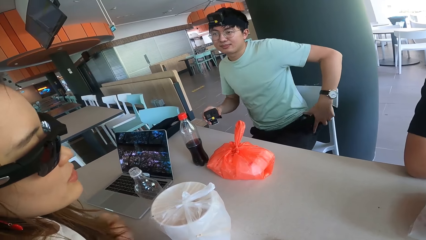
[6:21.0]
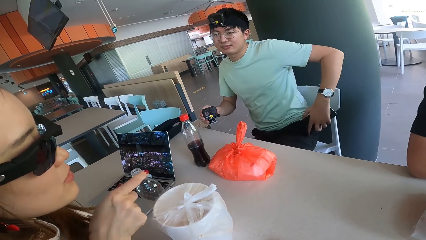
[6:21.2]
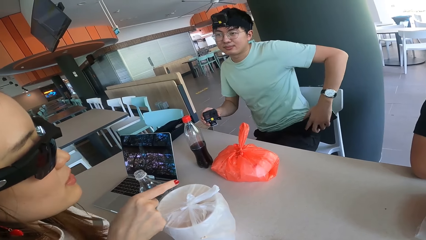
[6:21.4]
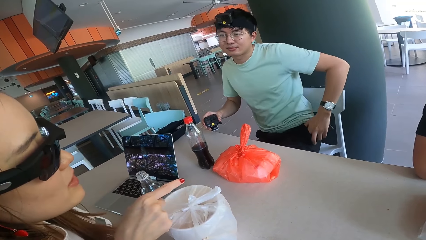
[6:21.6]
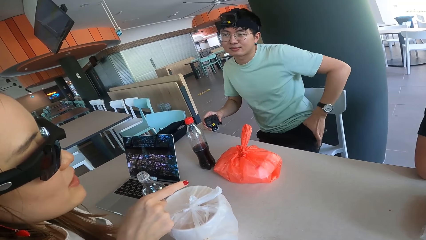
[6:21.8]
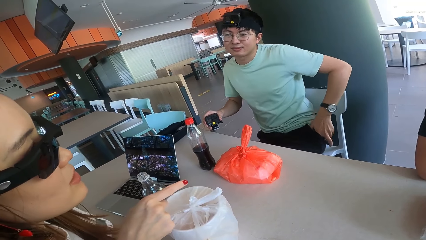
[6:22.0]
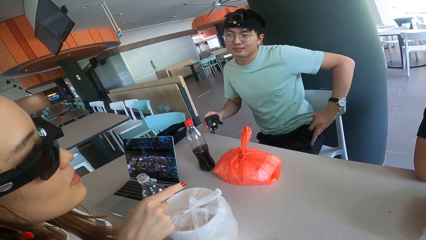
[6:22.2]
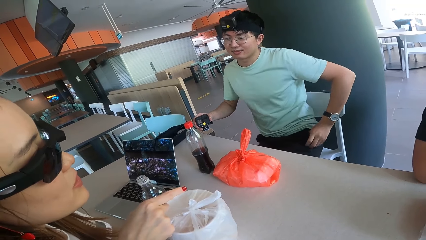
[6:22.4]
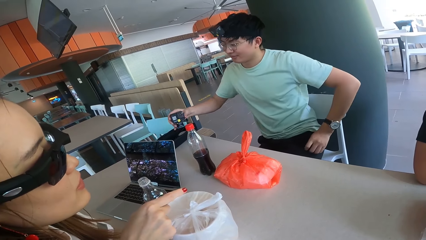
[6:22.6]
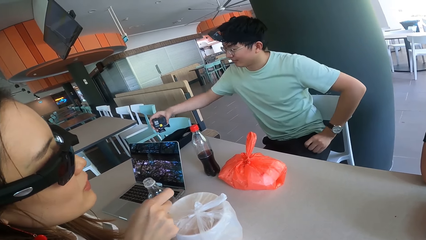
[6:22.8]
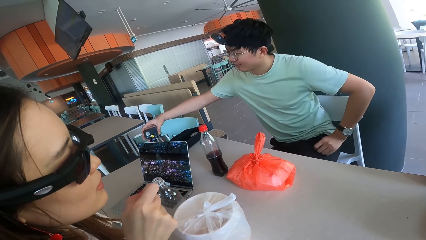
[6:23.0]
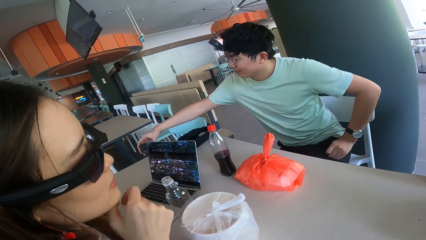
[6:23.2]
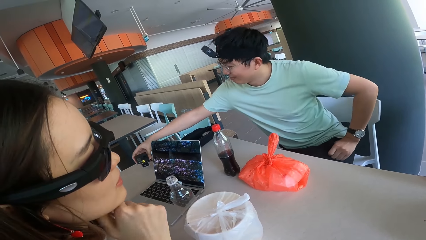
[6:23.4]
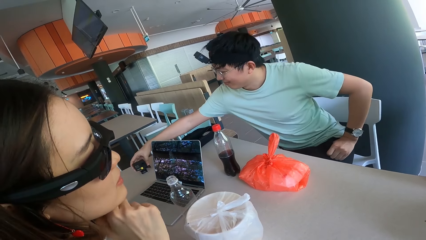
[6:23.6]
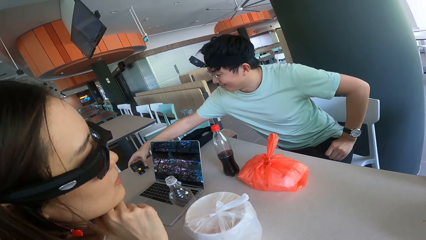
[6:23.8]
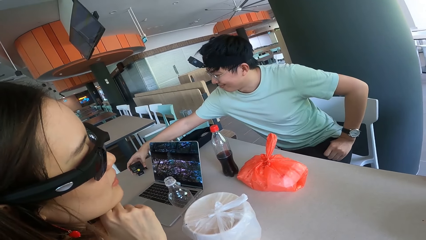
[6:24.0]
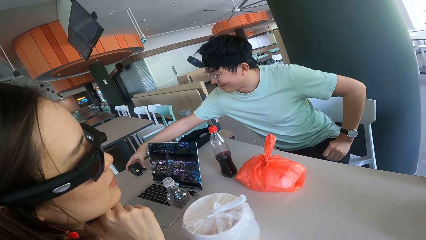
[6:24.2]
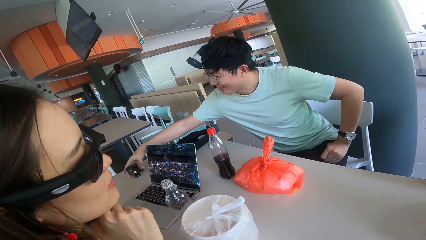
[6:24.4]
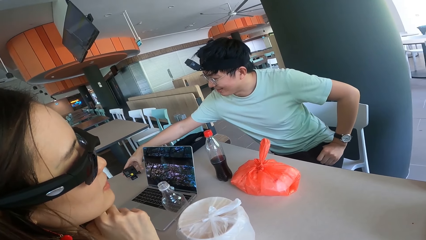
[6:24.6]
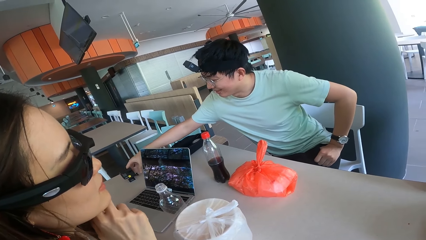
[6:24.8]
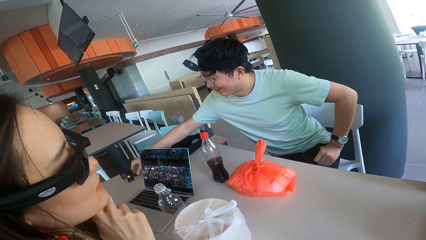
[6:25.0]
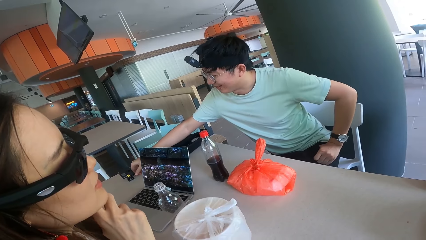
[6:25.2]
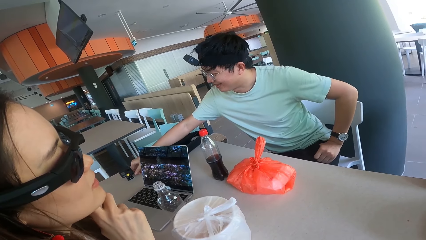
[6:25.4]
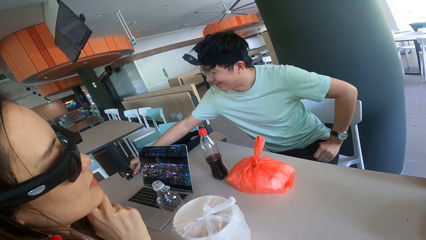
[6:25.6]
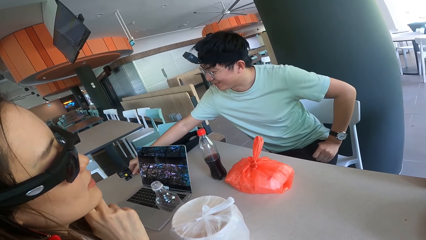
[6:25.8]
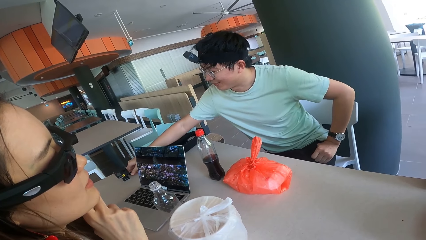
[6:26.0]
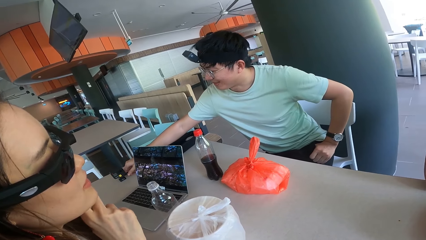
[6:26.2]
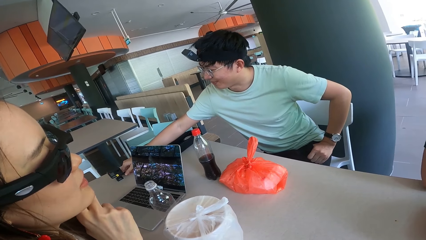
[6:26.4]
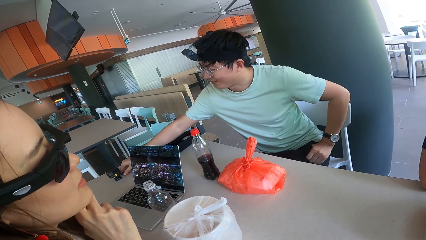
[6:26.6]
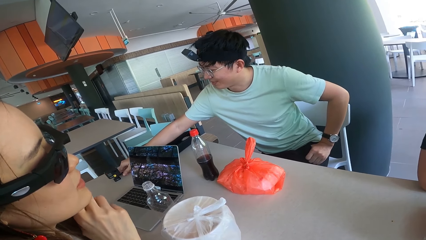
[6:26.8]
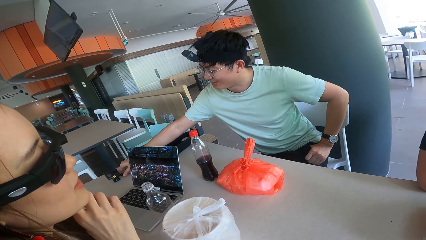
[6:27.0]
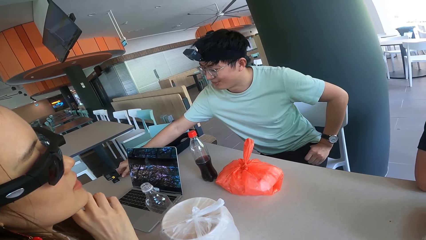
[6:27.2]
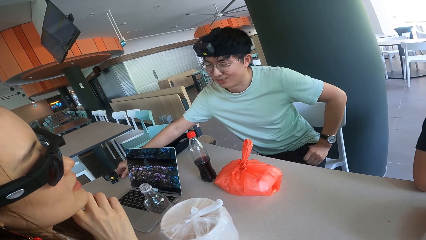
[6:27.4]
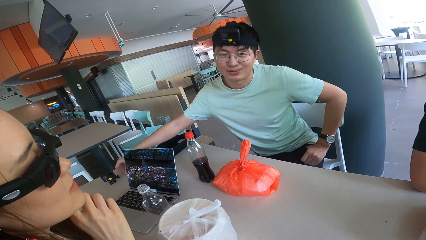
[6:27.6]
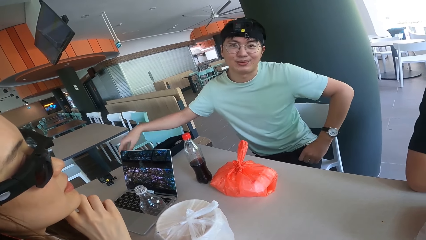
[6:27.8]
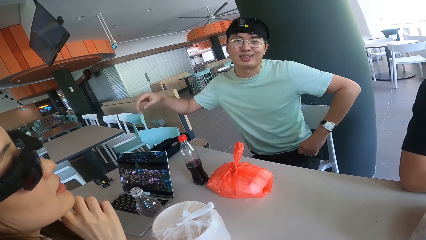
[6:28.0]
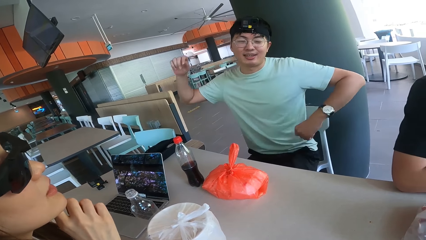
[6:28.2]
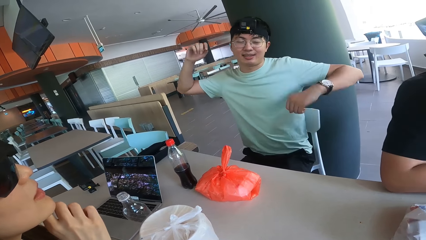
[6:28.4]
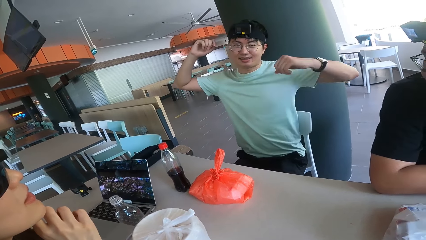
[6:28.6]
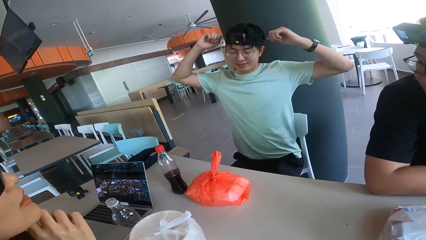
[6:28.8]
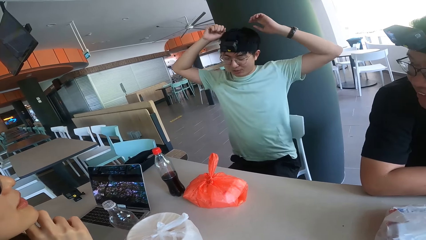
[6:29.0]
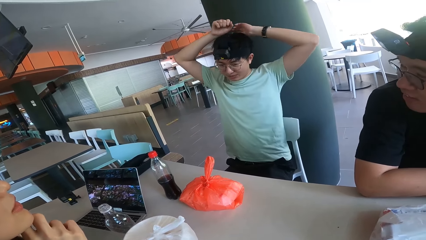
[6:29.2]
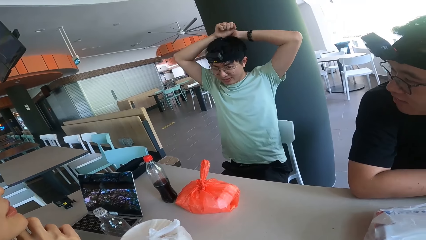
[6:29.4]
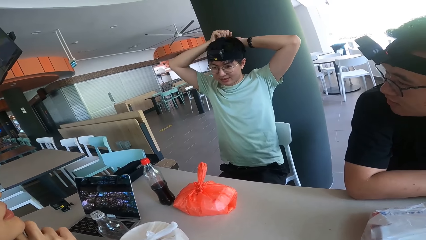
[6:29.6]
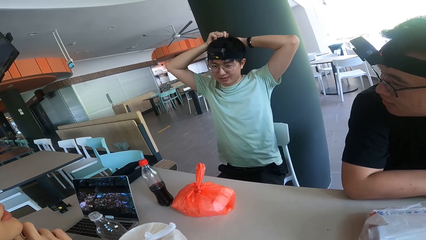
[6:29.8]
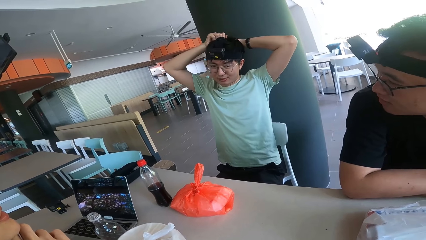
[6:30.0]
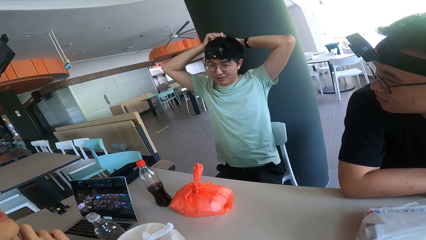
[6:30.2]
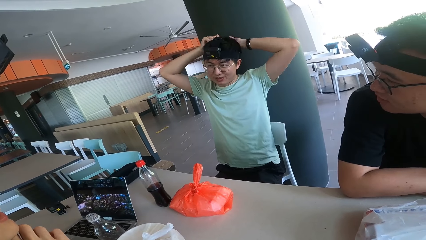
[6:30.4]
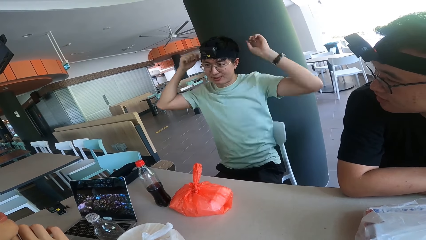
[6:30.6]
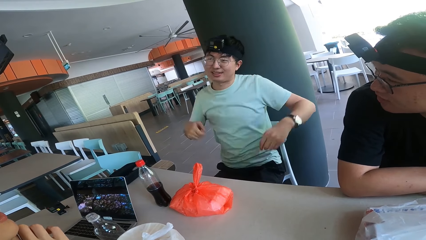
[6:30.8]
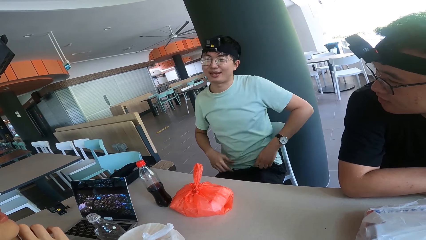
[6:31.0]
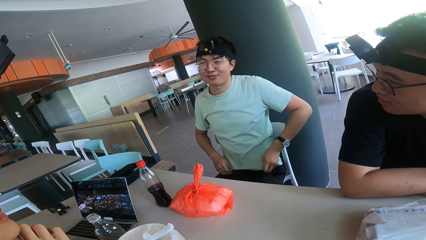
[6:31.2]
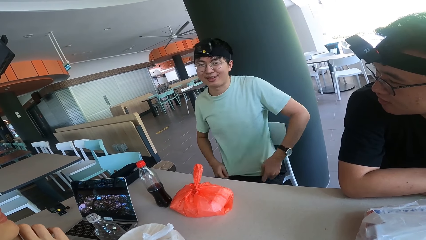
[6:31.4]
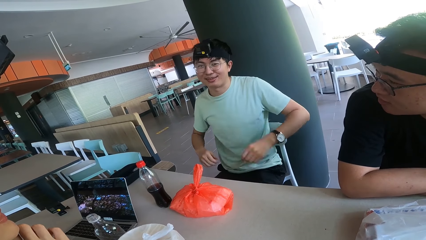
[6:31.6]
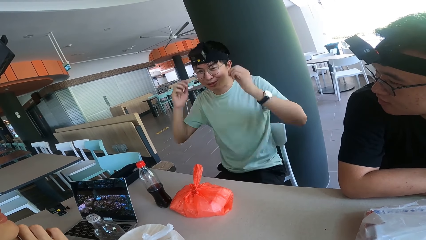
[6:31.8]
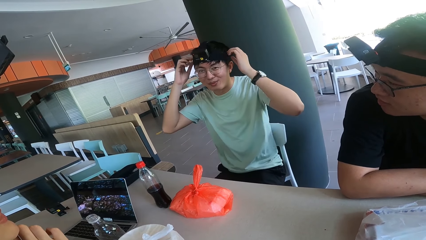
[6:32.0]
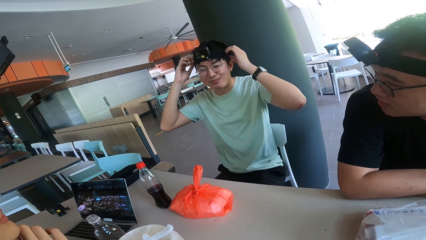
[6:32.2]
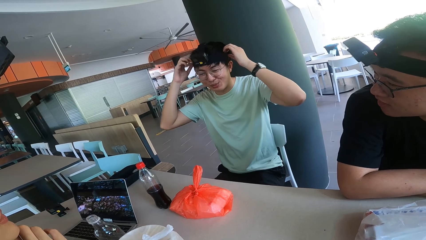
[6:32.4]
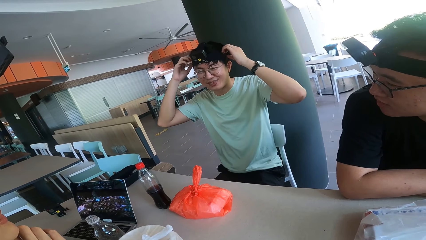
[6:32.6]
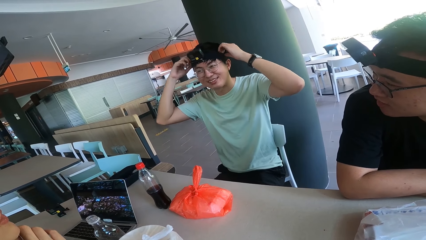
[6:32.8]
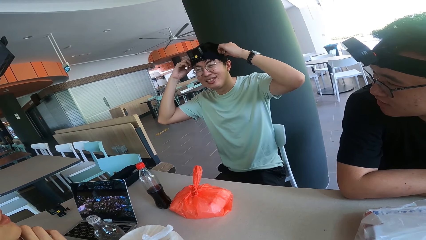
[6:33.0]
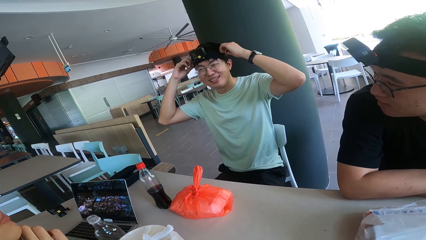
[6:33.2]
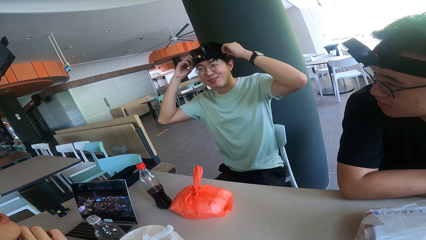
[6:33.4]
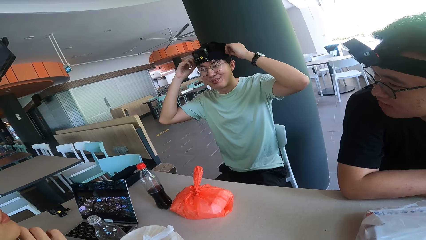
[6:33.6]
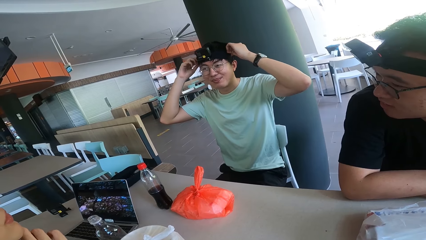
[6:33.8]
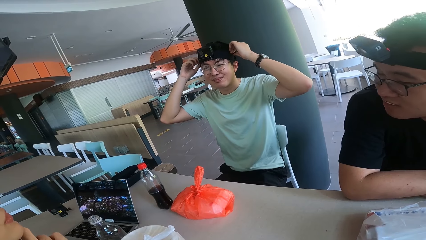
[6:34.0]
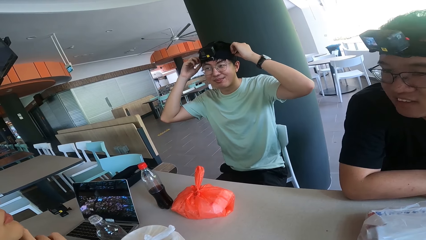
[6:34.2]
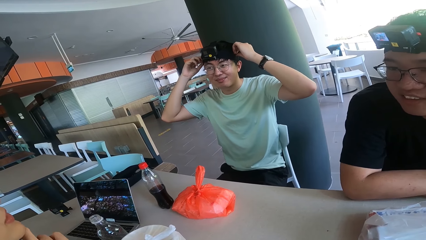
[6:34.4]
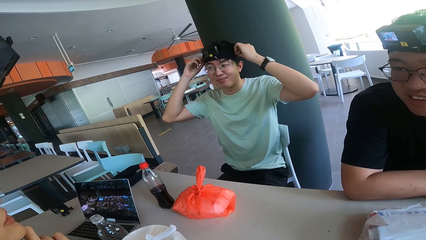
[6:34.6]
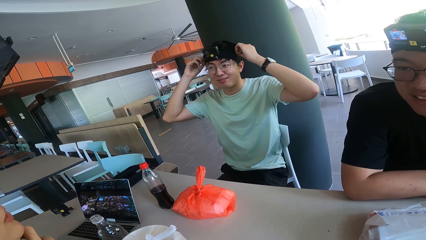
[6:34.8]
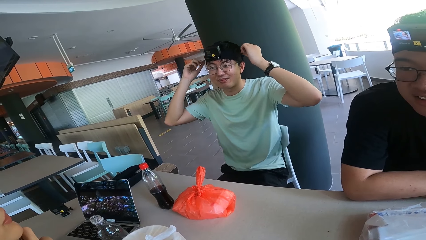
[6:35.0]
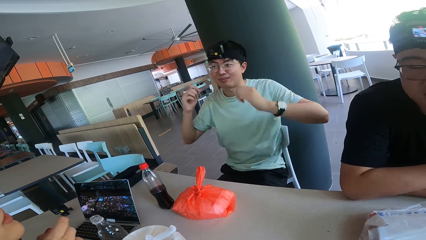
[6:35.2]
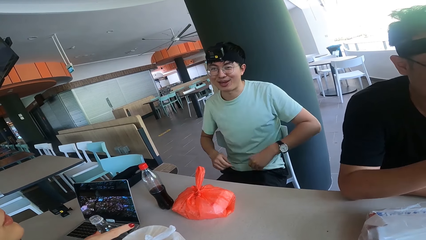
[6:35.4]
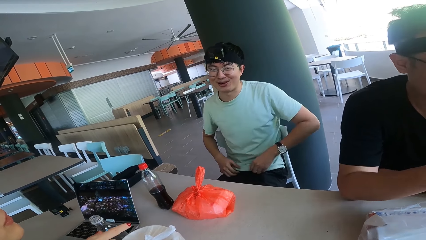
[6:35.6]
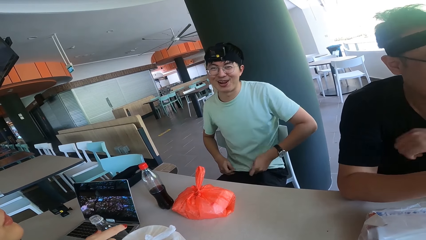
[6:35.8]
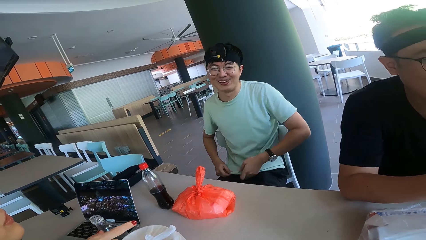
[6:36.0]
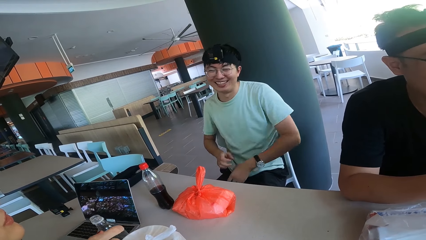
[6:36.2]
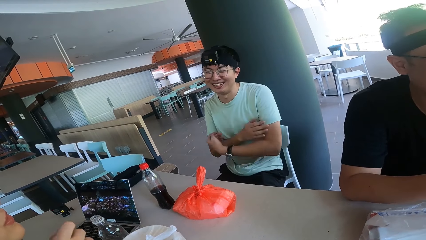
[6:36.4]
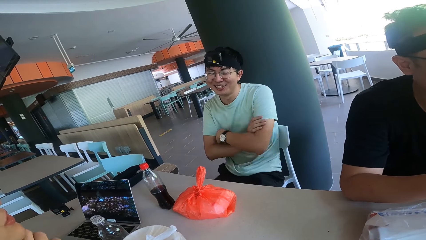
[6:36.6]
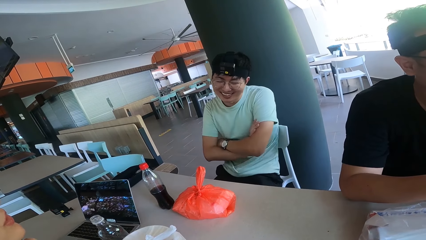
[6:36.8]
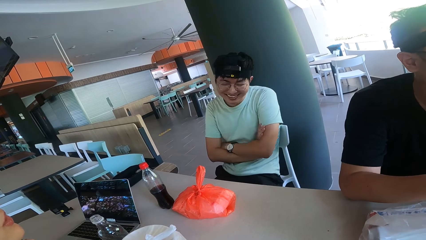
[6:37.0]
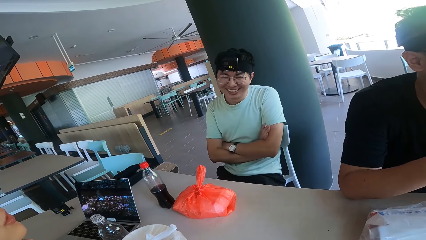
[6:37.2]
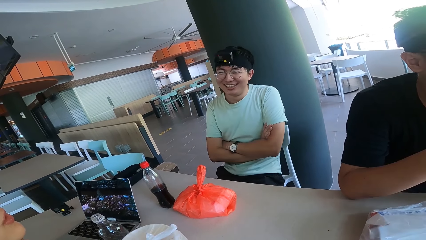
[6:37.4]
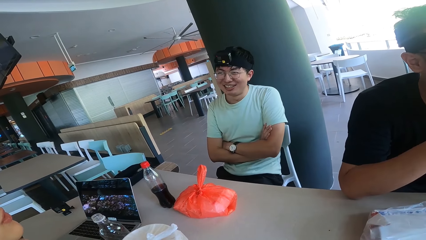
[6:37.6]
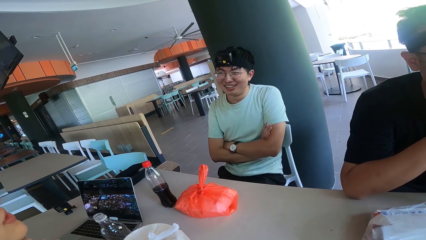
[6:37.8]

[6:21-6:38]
A man puts the phone in the pocket. The man puts the camera on the table. The man touches the camera.
